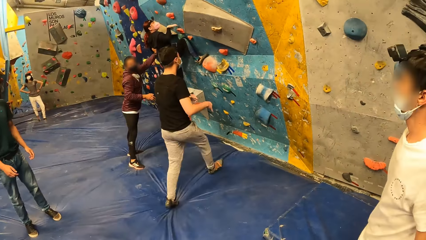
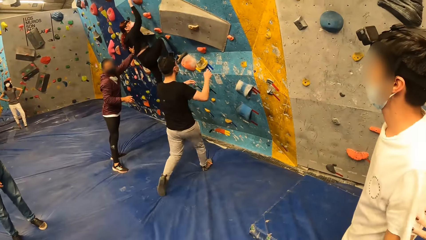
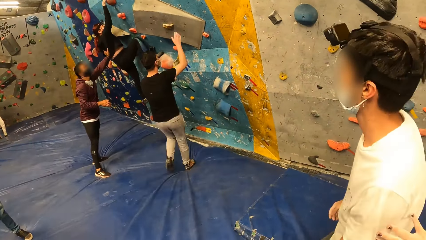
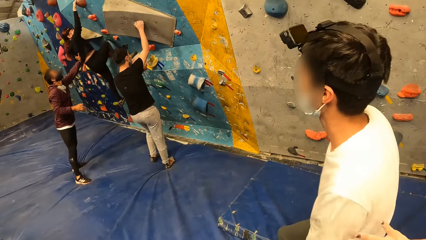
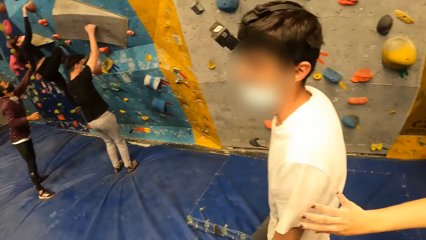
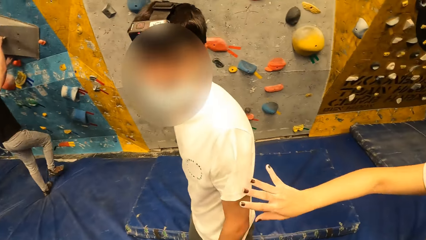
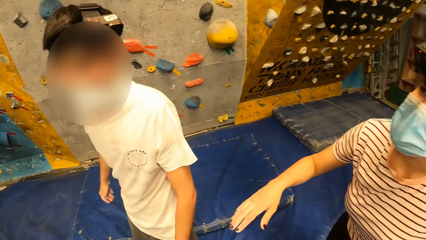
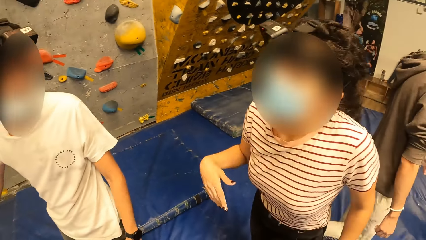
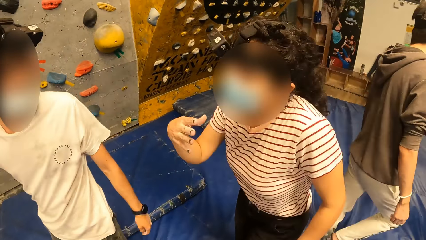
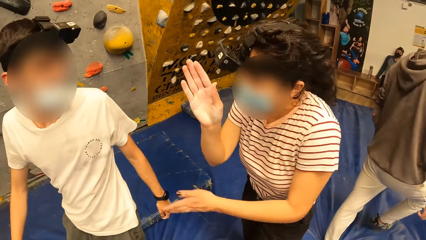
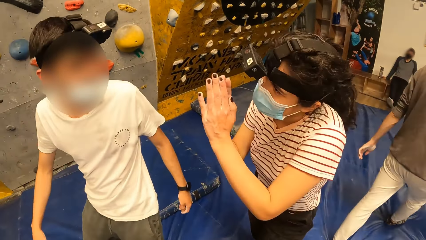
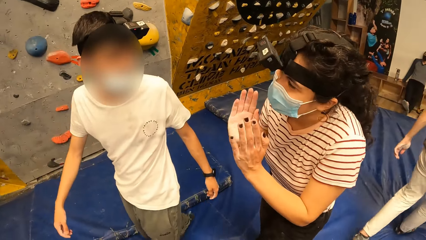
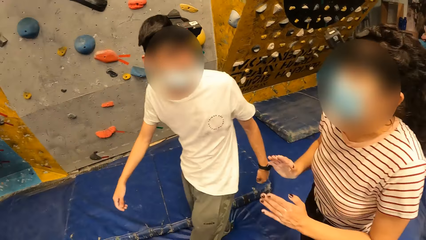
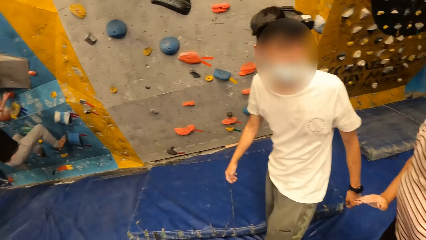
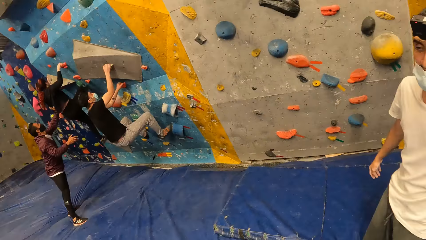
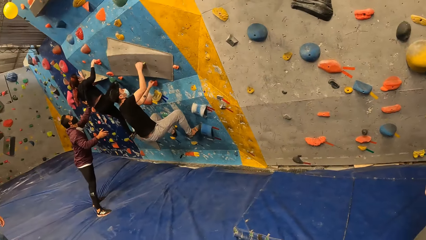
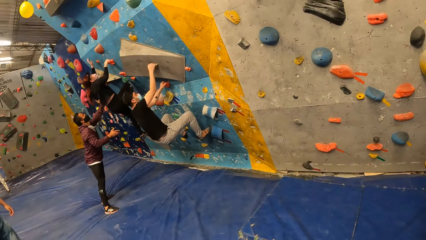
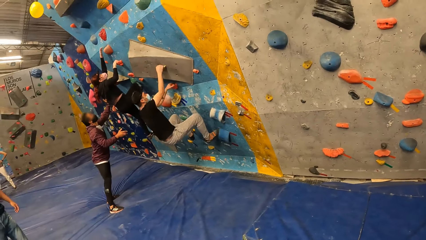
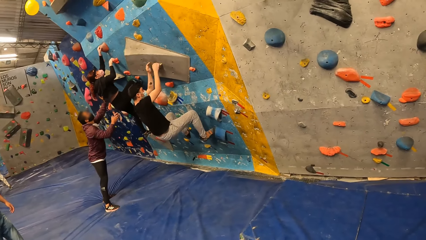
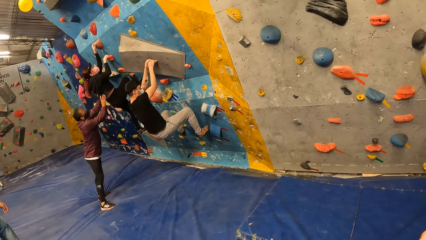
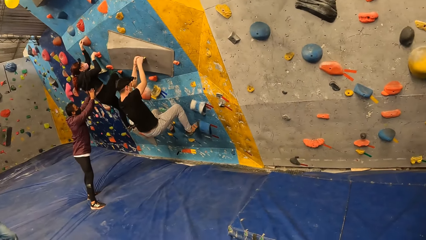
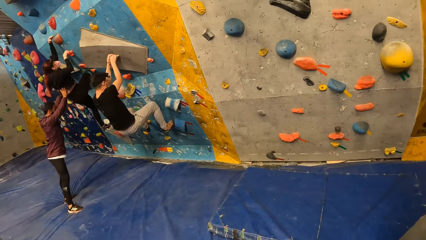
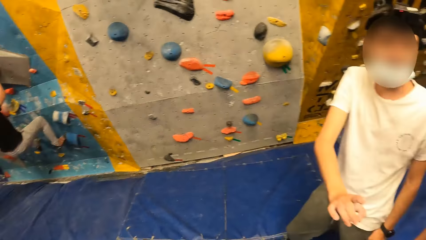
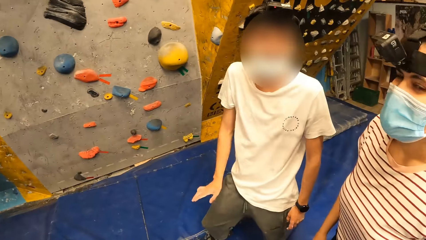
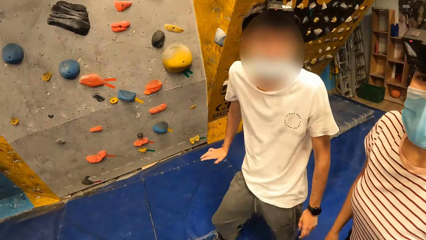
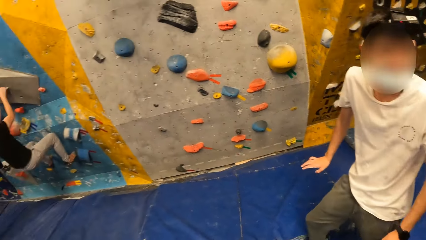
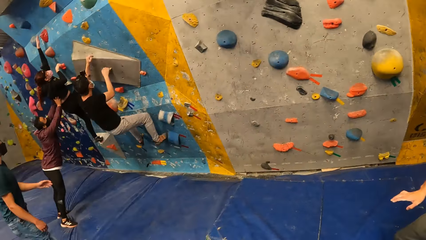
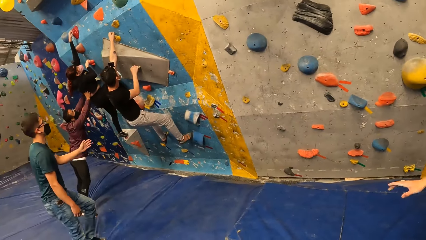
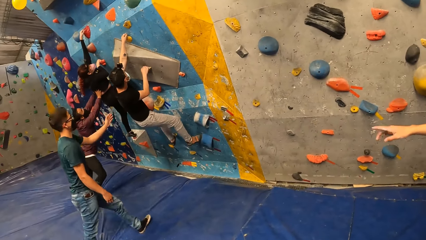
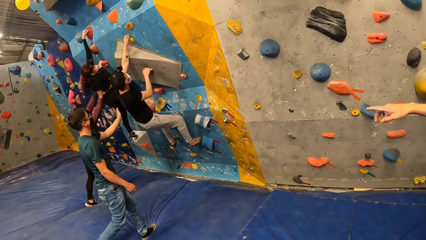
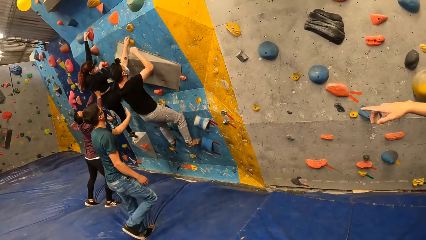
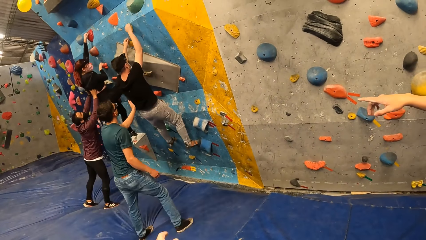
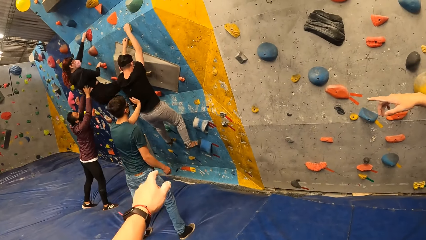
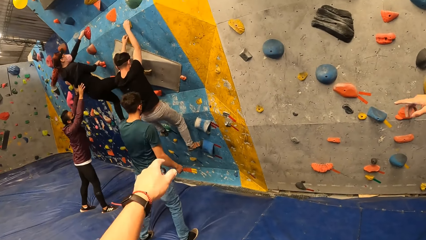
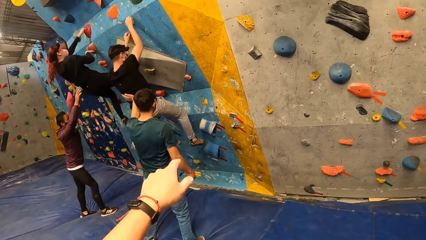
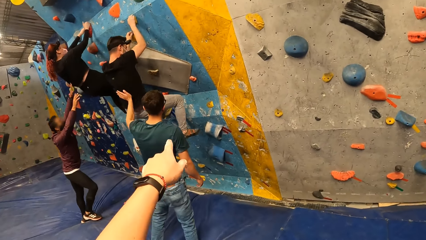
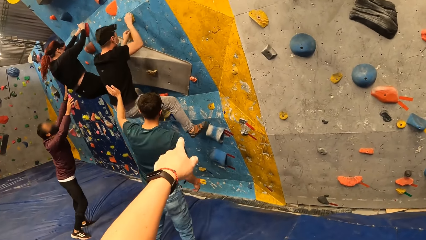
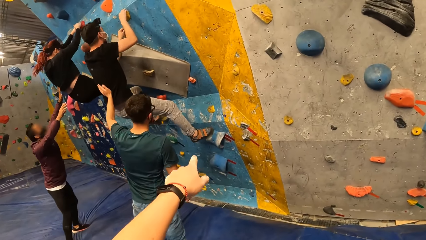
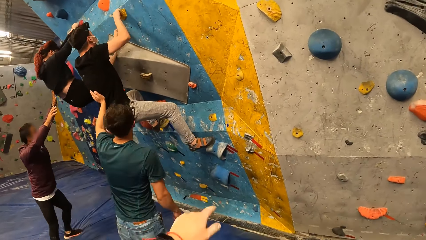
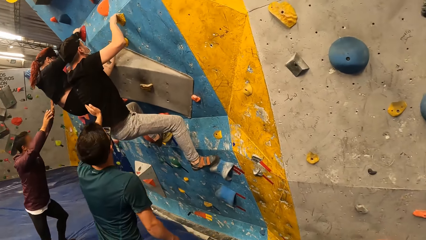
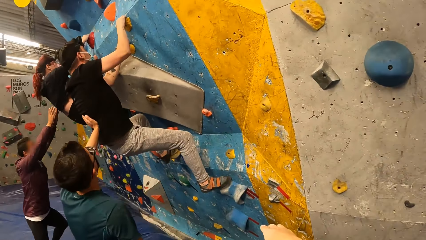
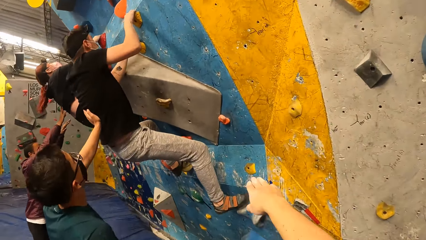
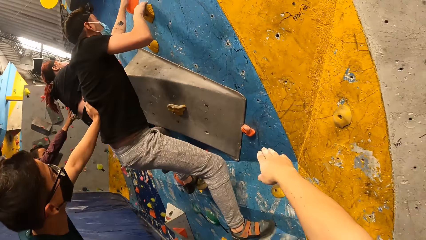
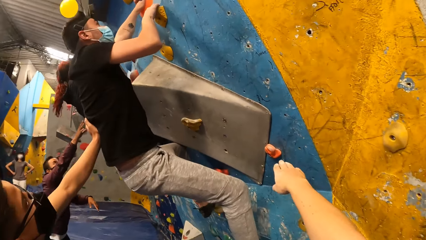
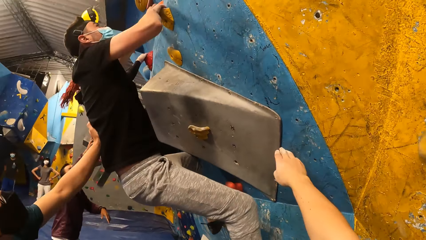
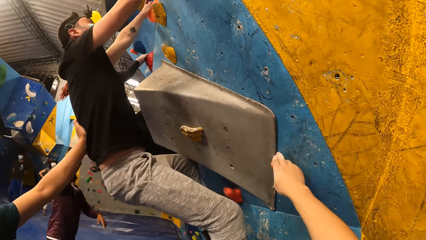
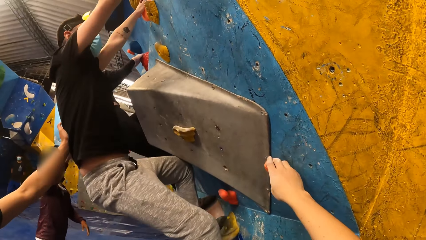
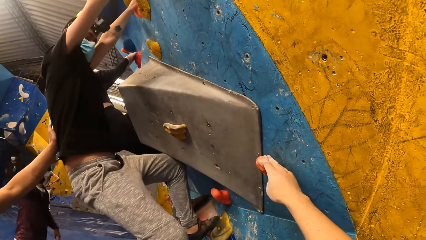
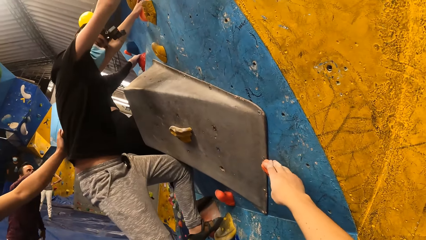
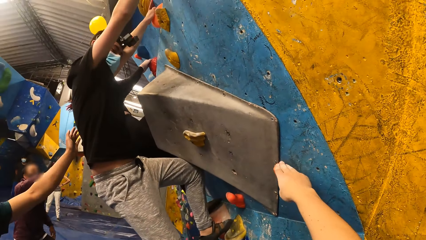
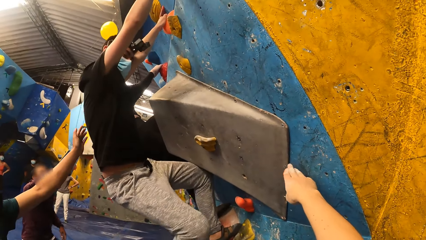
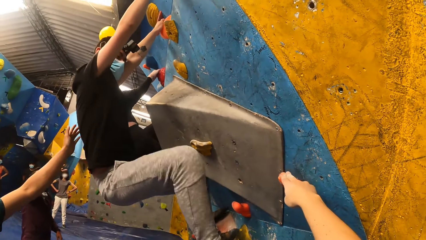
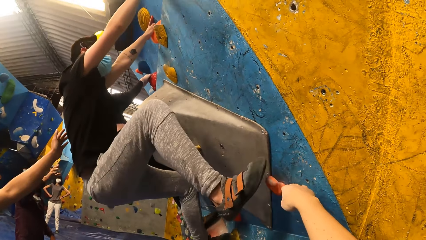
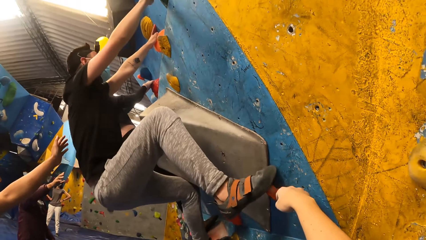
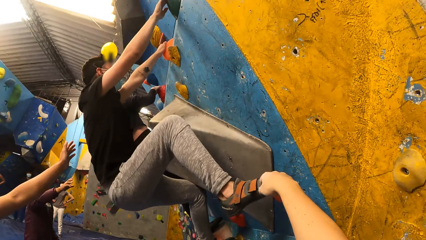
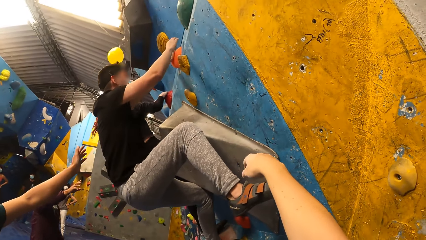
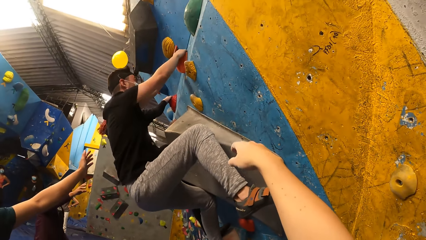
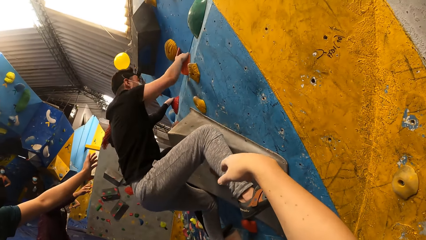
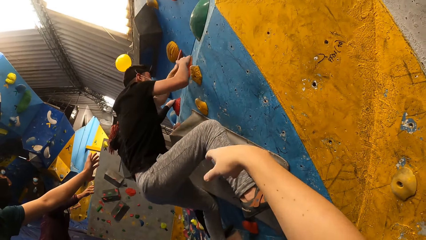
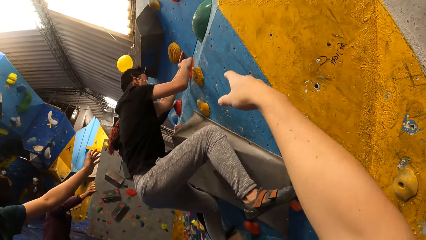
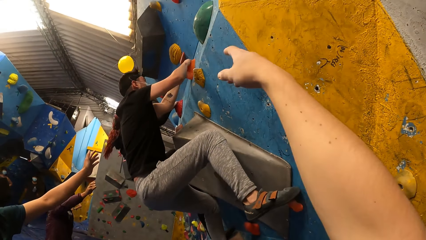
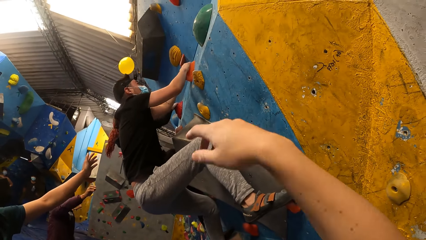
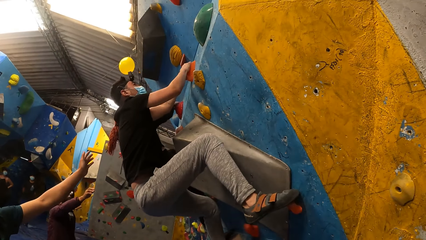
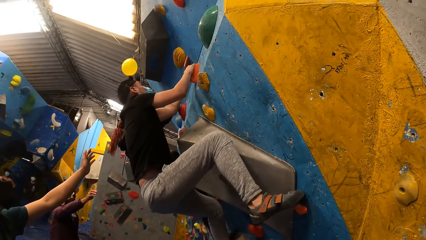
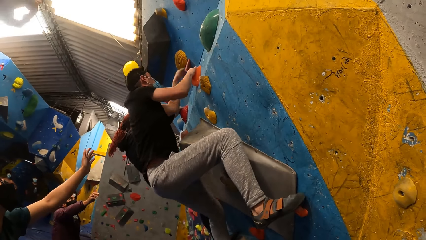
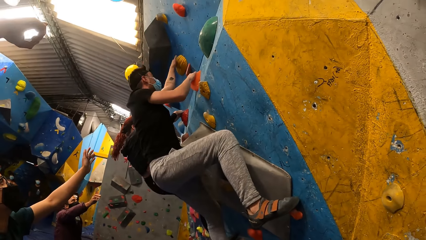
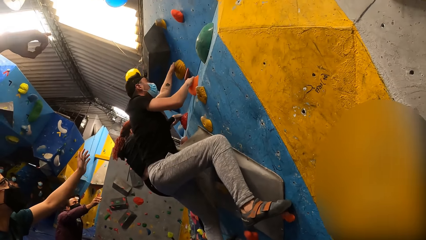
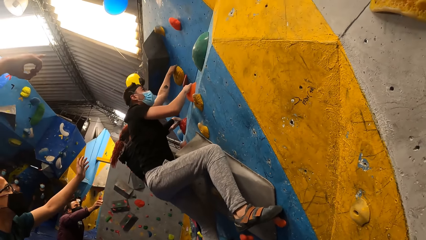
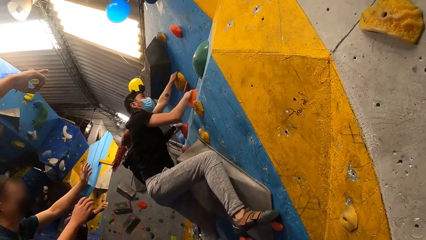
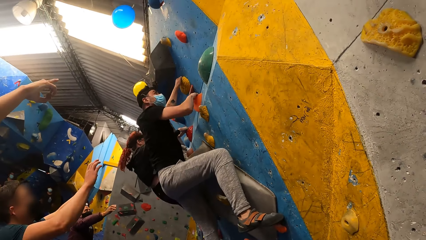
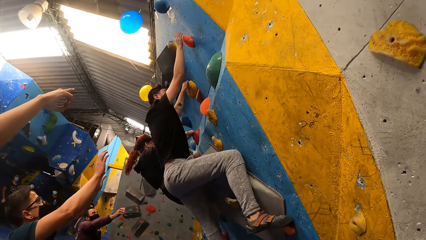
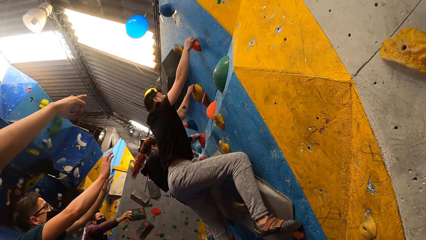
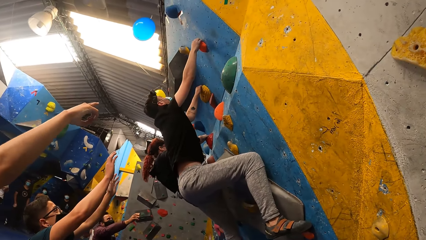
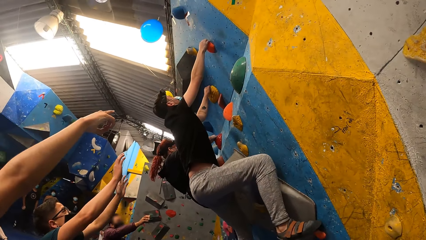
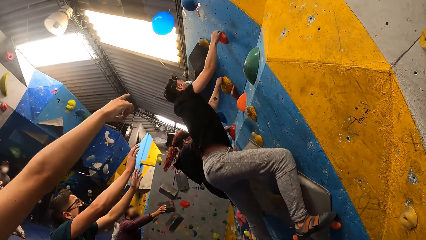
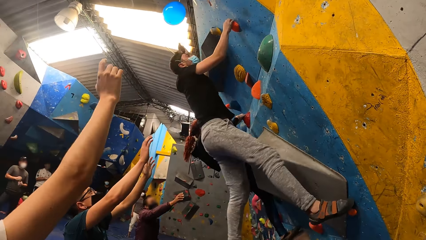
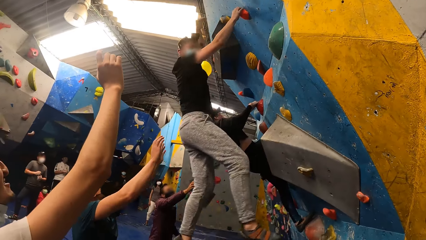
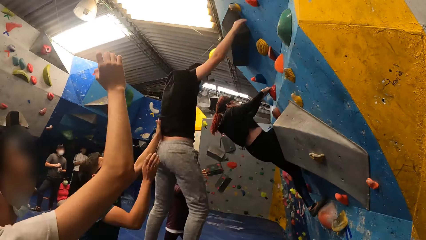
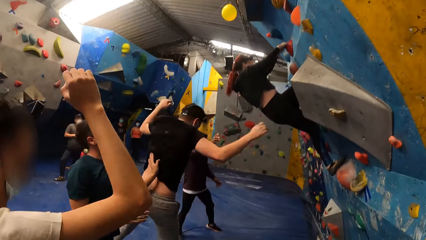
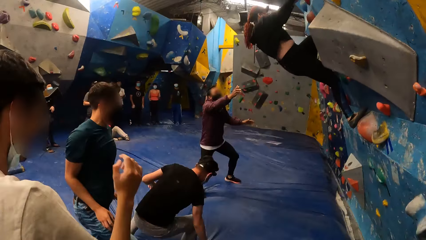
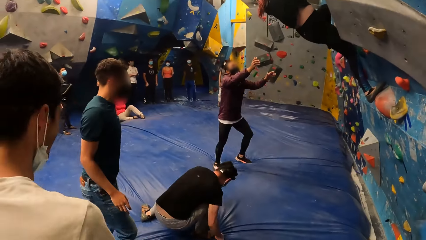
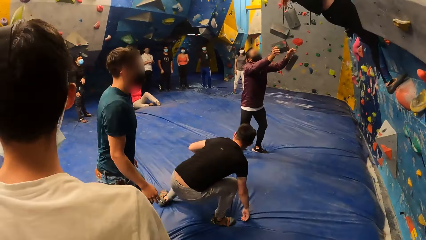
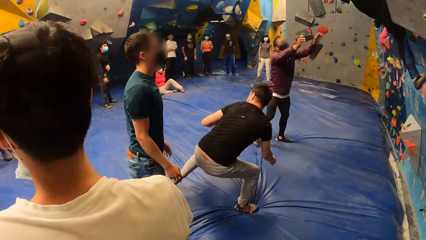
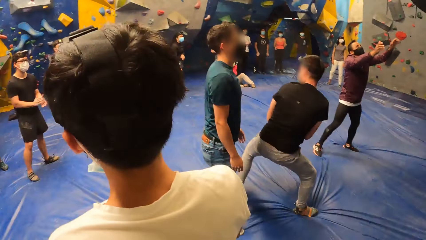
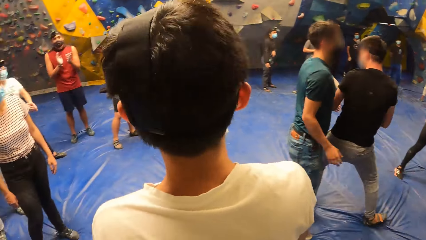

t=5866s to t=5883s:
A man looks around. Another man climbs the wall. A woman touches the first man. Another woman interacts with another man. The first man moves around. The first woman uses gestures. Another man walks around. Another man climbs a wall. The first woman looks around. The first man moves his hand. The man climbs the wall. Another man interacts with the second man. The camera wearer uses gestures and walks around. He touches the wall with his right hand. He holds a boulder stone. Another woman looks around. The camera wearer moves his hand and looks around. The first man uses gestures. Another man looks around. The man interacts with the other man. The man jumps on the floor.
